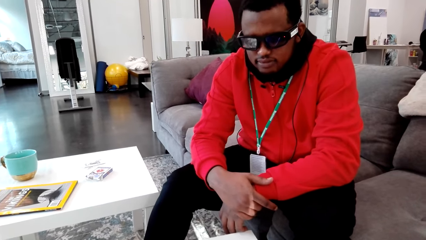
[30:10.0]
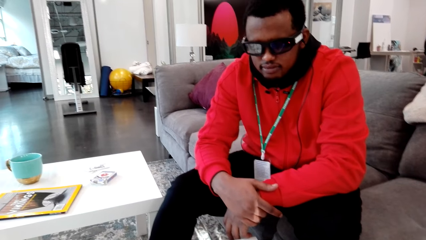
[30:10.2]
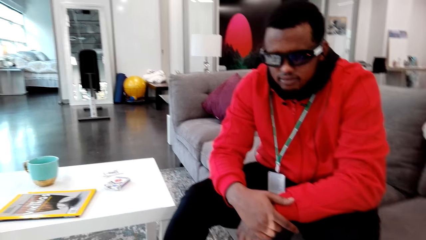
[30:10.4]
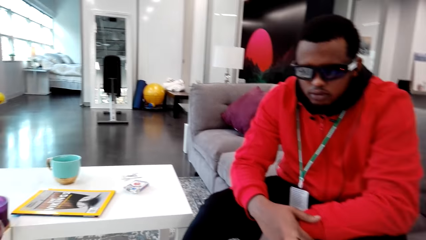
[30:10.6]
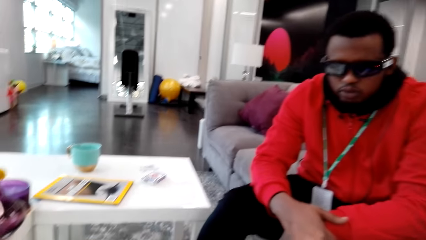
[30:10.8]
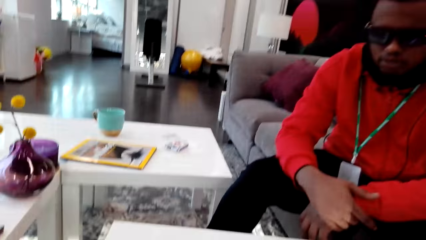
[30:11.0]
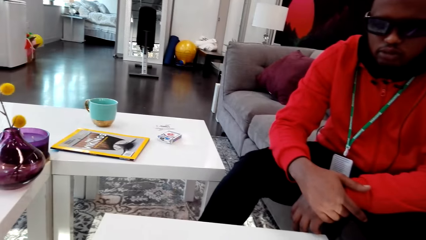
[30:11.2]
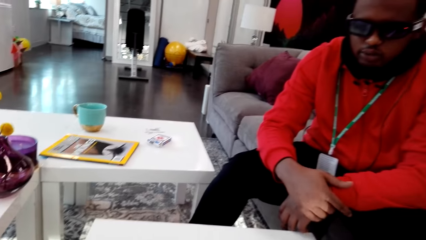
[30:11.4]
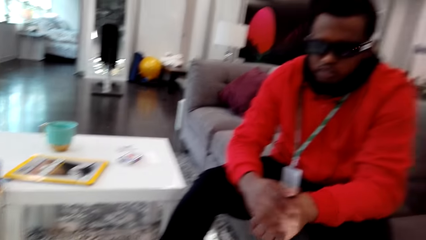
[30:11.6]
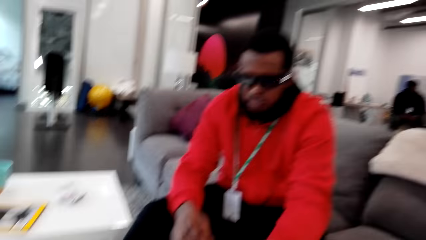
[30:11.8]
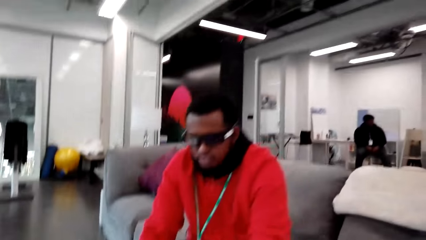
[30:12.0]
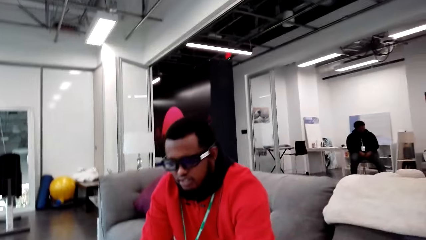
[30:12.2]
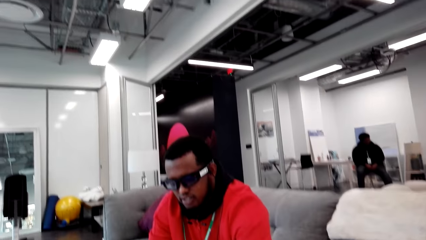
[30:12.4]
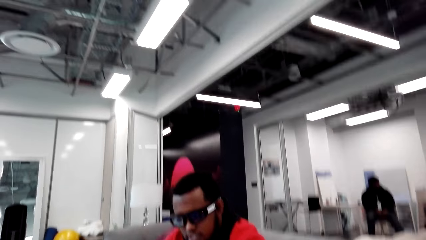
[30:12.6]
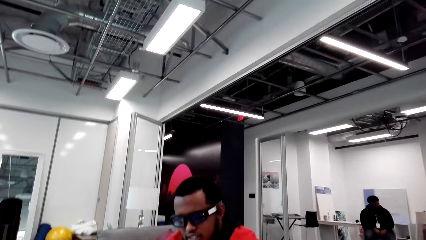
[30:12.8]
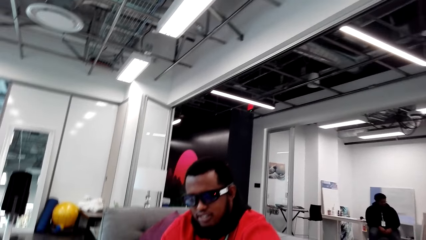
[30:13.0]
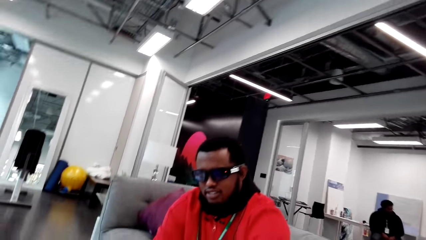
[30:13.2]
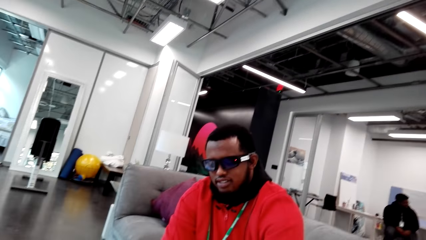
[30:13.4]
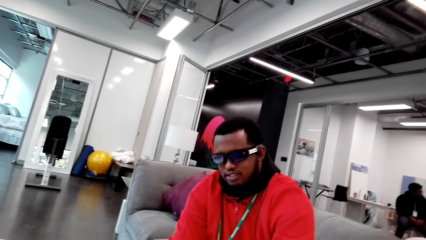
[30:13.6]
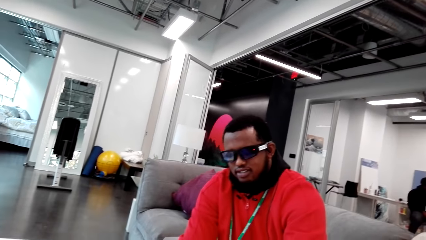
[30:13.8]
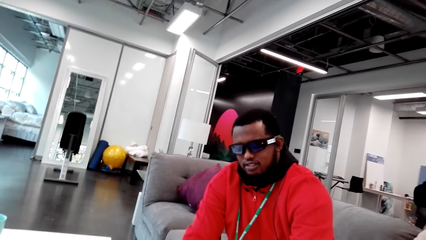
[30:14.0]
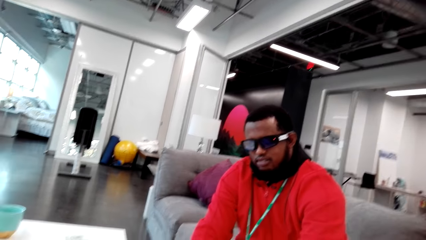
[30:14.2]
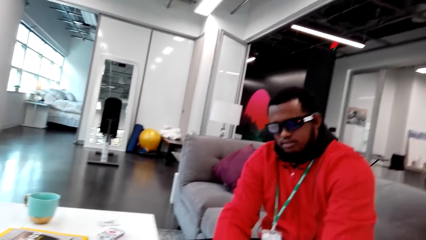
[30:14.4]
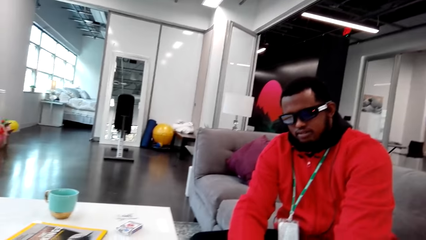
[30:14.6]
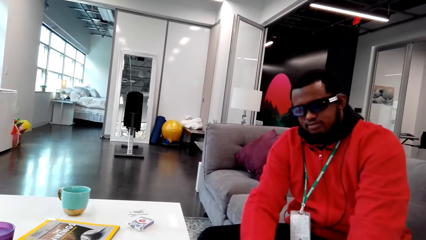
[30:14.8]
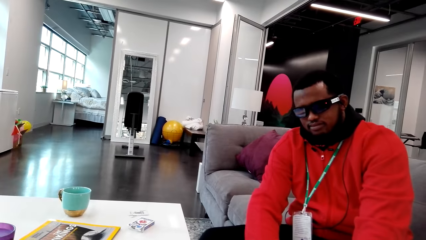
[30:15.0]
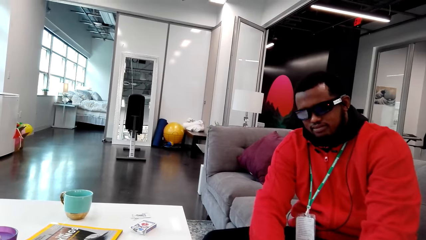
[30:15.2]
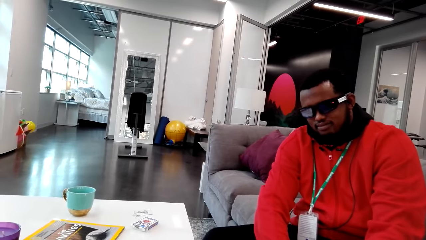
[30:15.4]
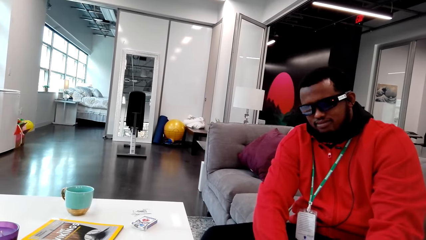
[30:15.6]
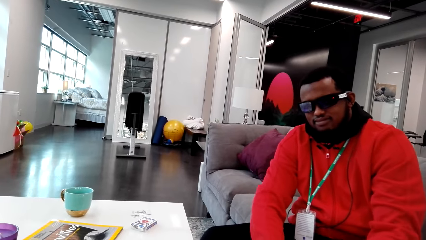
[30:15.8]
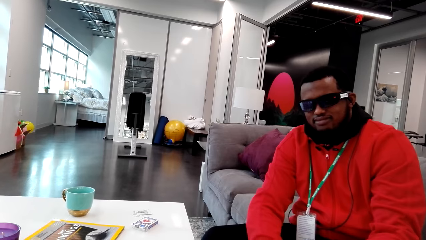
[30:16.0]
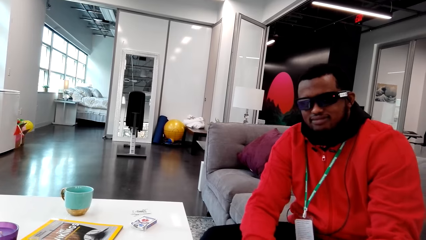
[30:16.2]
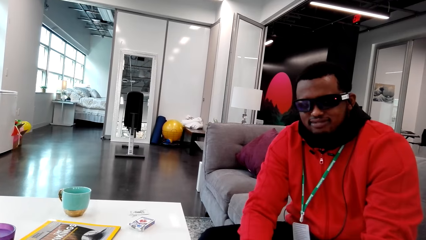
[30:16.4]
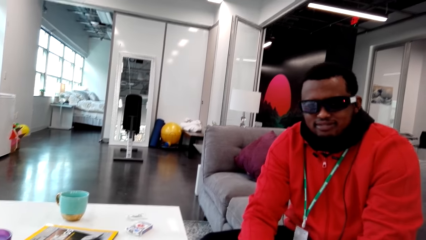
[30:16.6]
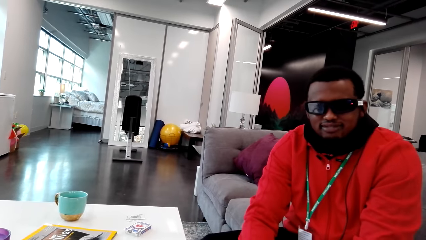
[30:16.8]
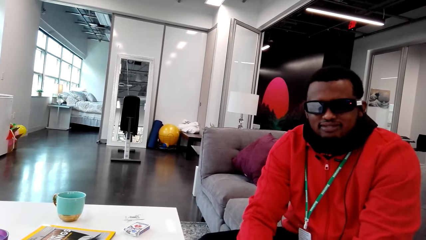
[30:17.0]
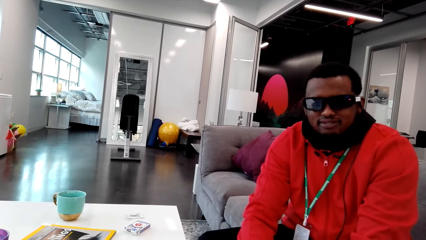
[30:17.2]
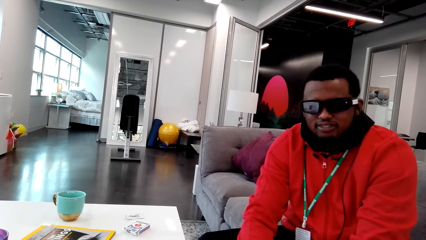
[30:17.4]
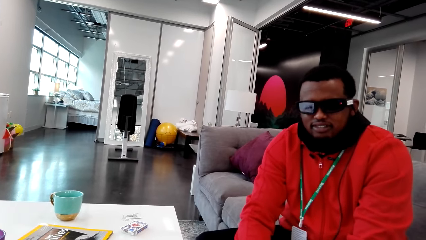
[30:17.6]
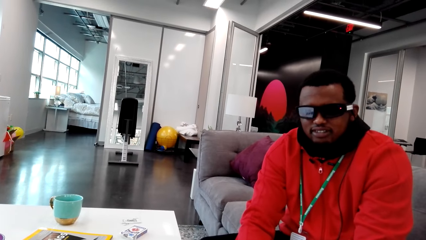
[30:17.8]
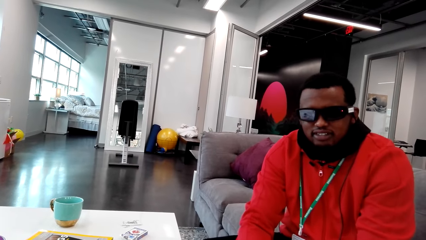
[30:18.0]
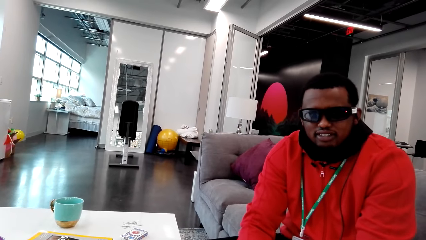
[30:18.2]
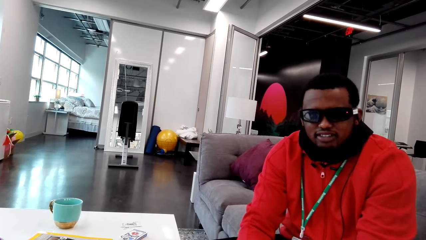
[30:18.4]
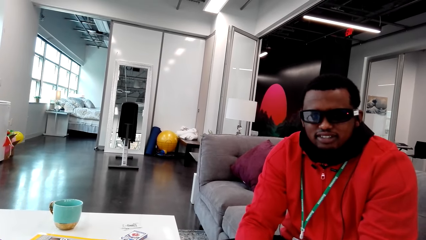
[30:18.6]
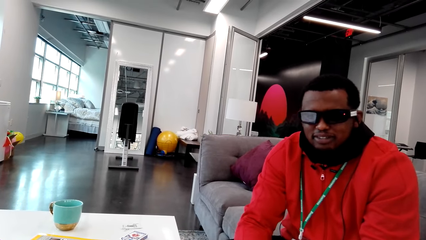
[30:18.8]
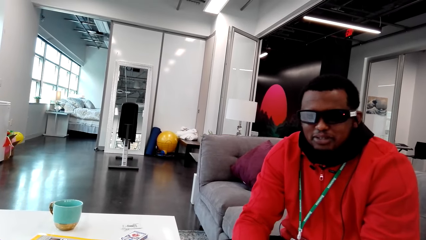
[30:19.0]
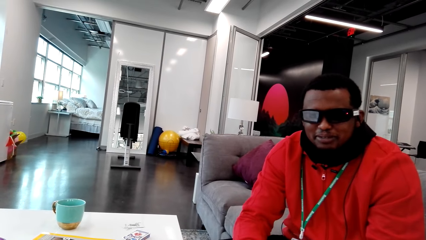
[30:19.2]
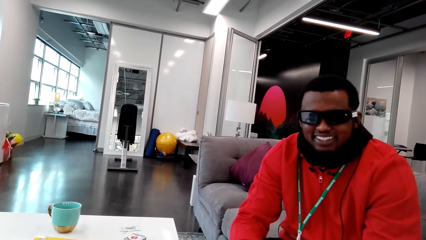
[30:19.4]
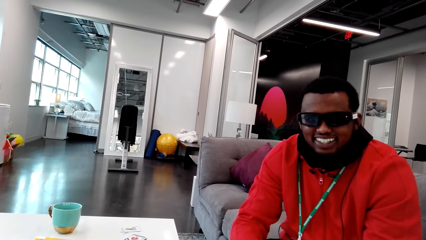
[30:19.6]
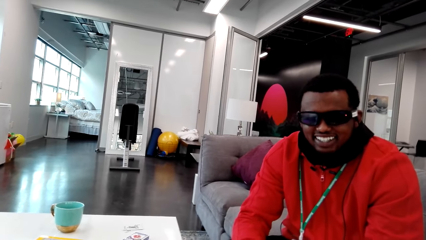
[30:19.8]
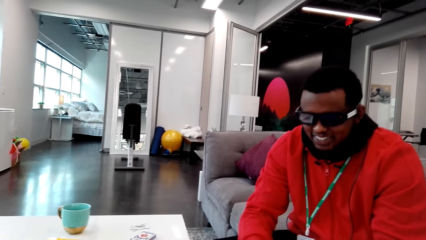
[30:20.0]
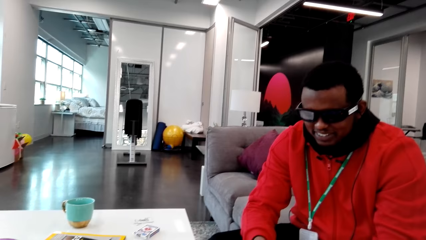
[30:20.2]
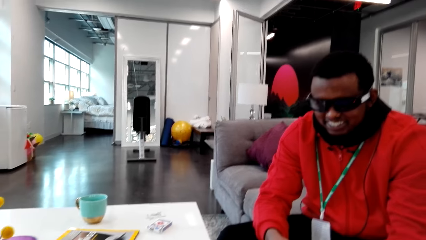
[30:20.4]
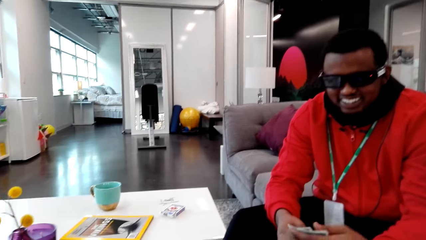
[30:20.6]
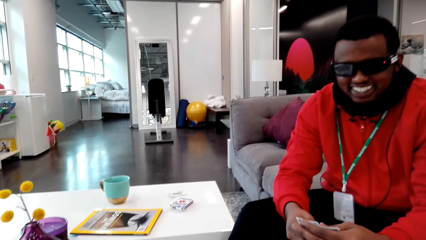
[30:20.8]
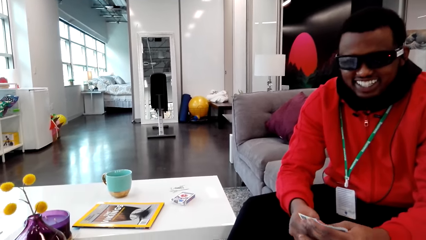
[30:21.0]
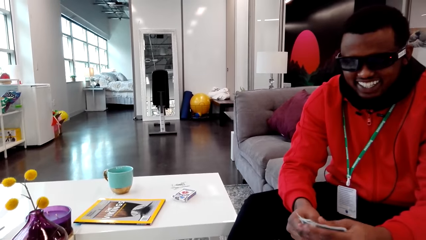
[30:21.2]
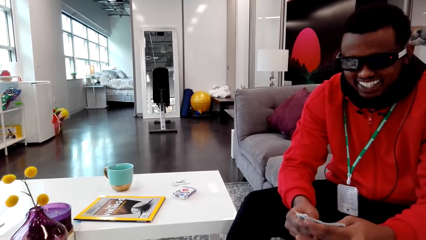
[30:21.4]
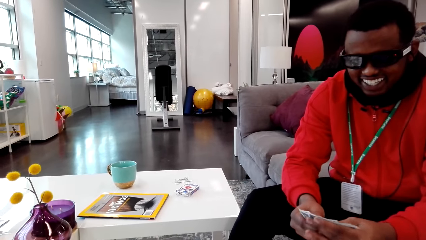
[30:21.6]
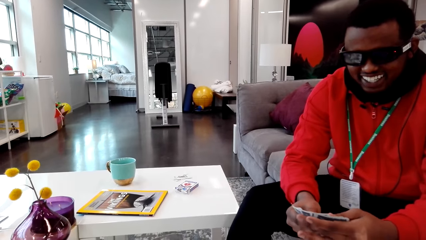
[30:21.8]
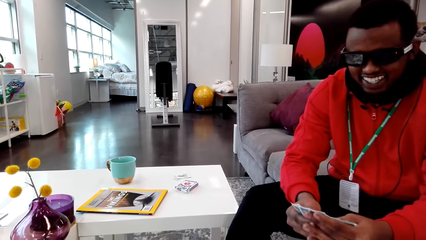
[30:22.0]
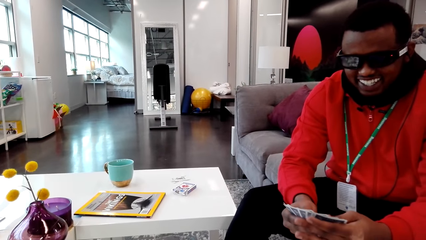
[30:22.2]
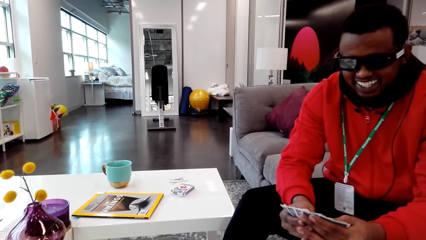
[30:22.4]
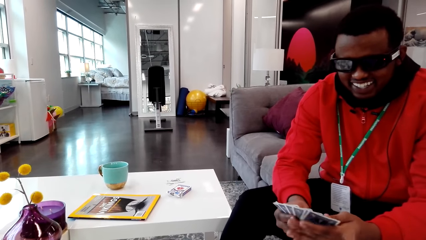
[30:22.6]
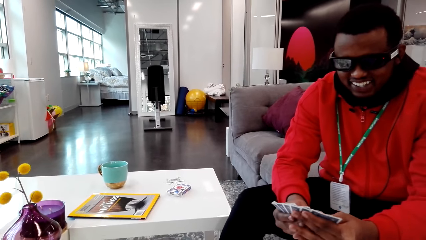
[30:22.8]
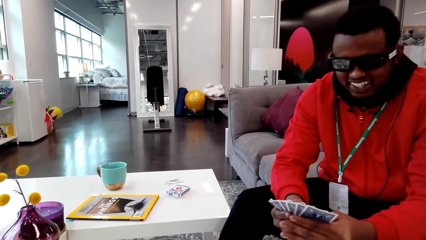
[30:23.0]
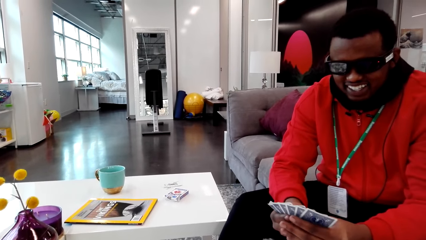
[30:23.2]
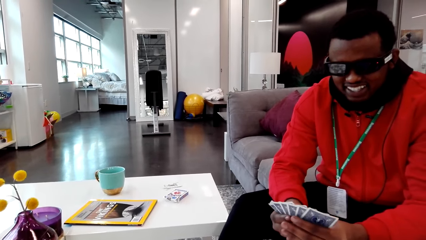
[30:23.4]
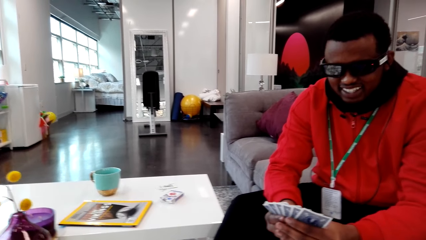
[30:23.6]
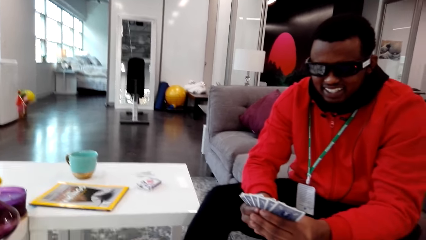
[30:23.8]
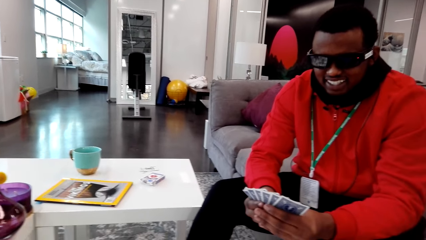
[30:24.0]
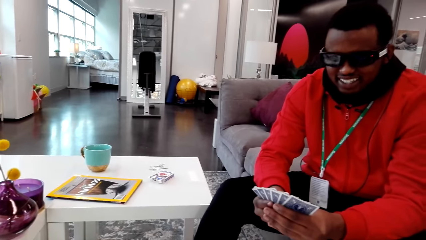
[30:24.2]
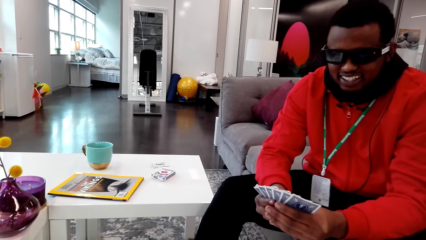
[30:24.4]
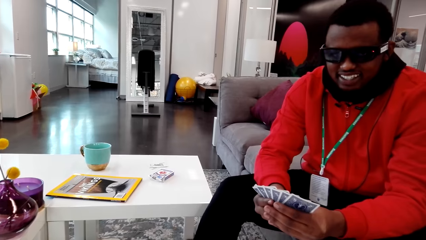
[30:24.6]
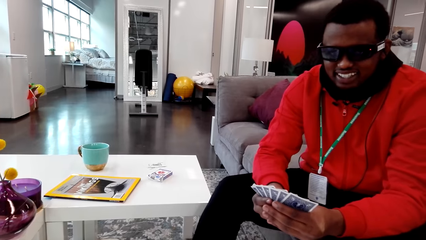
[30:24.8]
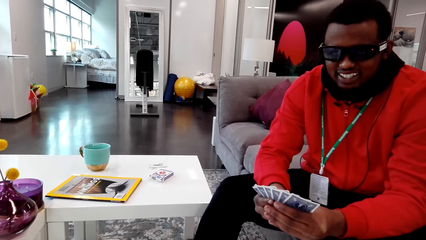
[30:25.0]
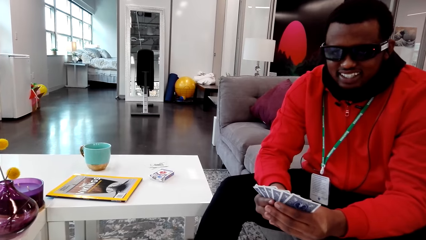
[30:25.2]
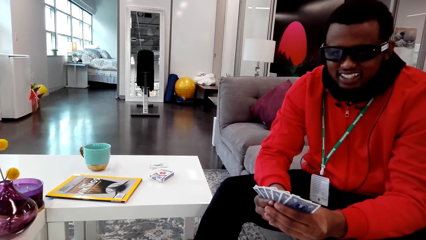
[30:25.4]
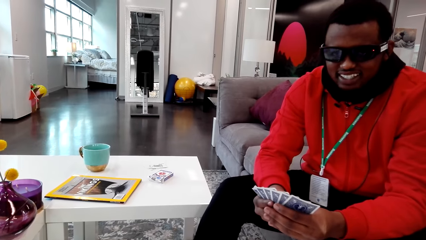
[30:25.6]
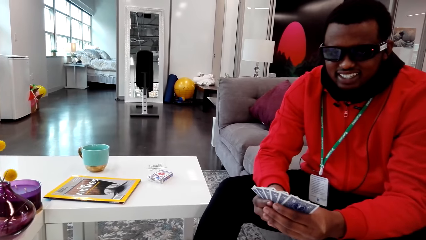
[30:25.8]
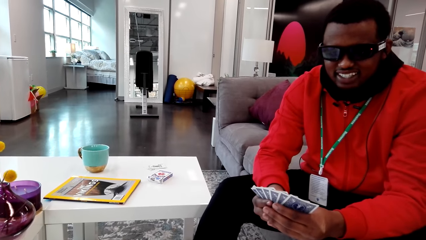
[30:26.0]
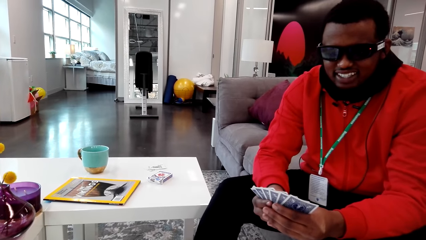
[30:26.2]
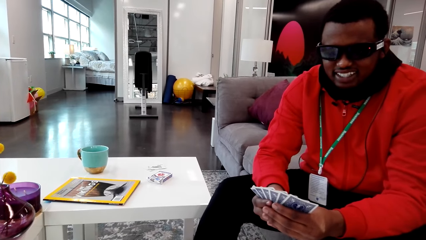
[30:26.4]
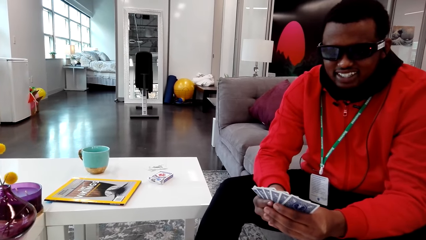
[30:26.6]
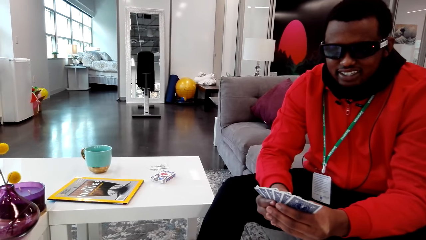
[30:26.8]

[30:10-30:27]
A man talks to the camera wearer. The man picks cards. The camera wearer talks with the man. The man moves and picks his cards. The man spreads his cards. The camera wearer laughs. The man looks at his cards. The camera wearer talks with the man.
